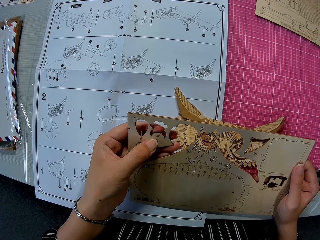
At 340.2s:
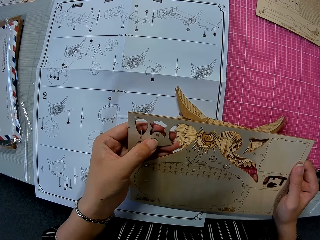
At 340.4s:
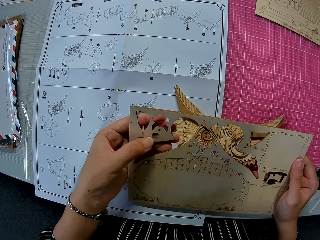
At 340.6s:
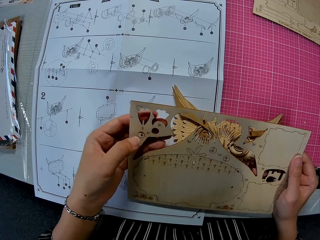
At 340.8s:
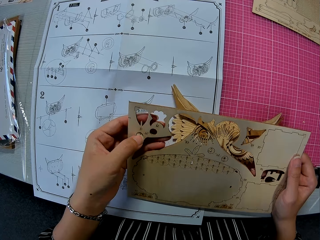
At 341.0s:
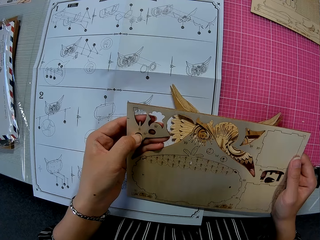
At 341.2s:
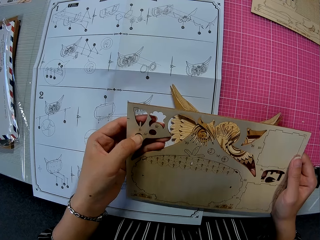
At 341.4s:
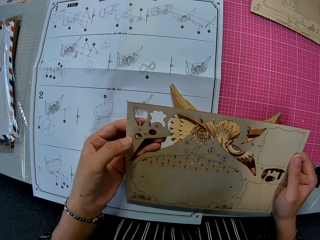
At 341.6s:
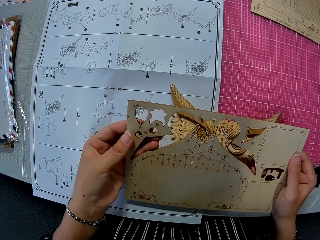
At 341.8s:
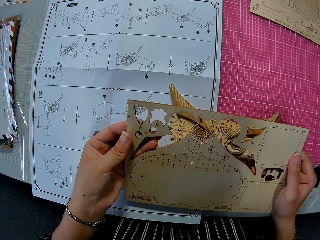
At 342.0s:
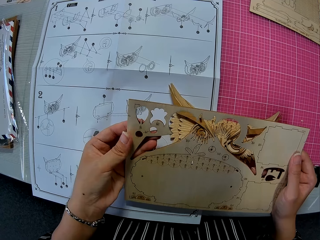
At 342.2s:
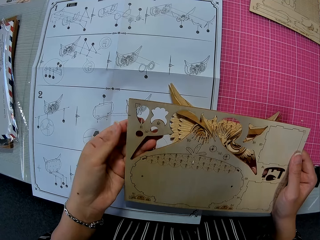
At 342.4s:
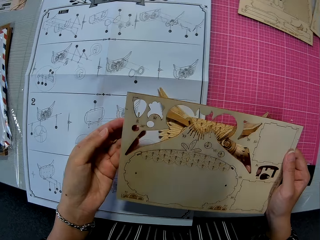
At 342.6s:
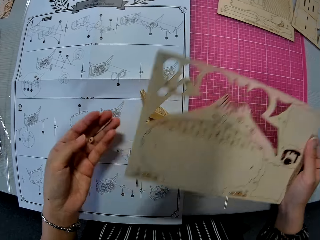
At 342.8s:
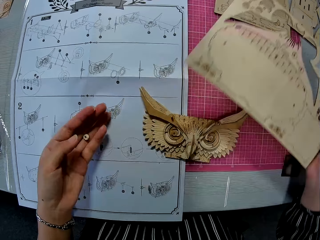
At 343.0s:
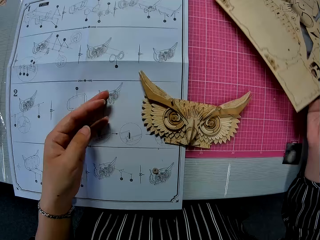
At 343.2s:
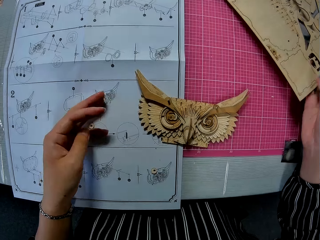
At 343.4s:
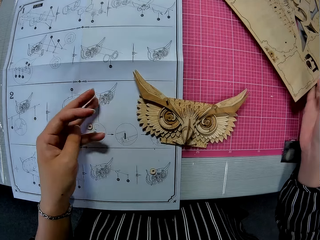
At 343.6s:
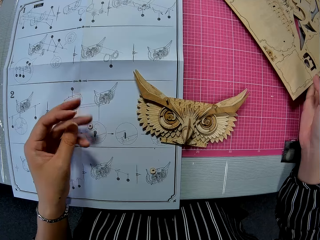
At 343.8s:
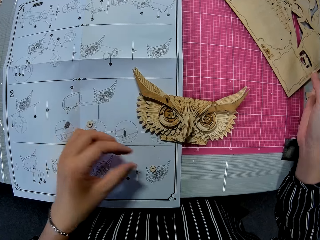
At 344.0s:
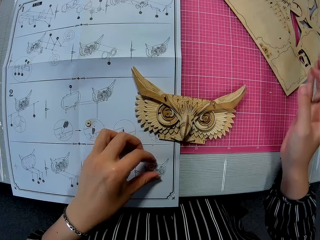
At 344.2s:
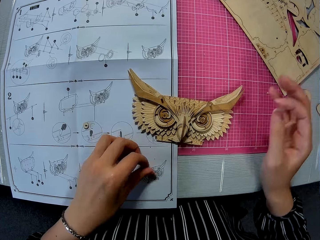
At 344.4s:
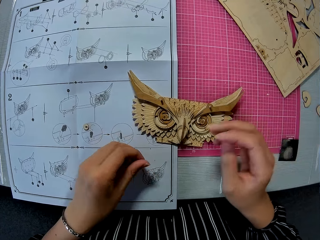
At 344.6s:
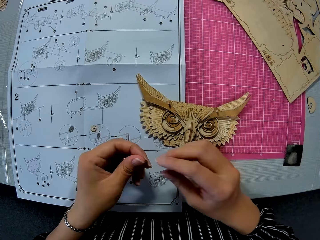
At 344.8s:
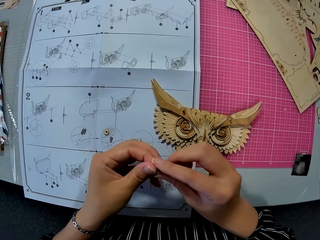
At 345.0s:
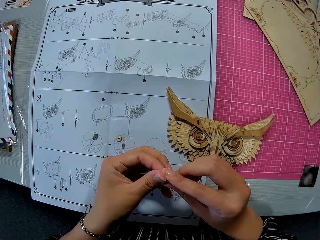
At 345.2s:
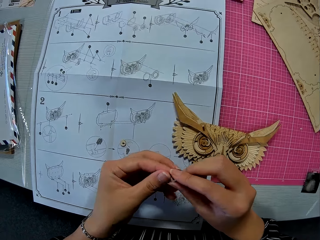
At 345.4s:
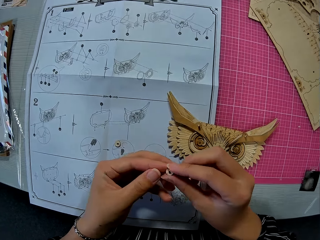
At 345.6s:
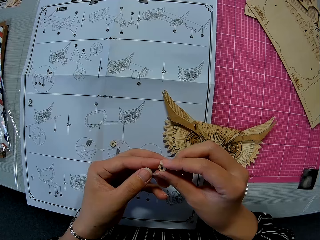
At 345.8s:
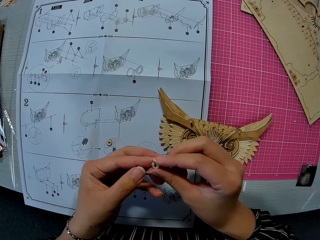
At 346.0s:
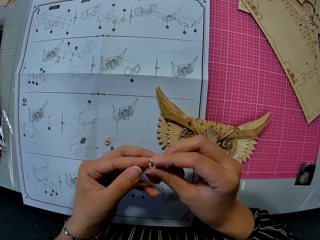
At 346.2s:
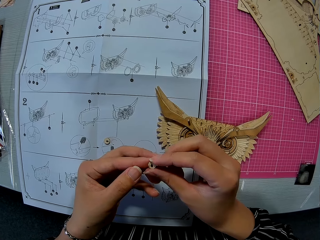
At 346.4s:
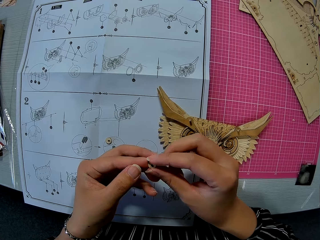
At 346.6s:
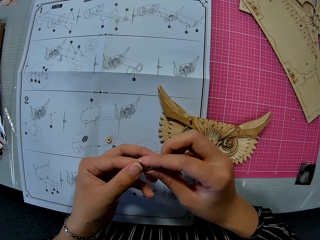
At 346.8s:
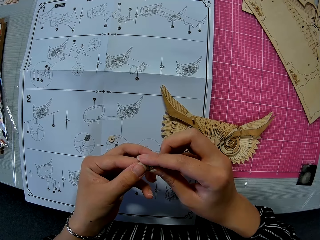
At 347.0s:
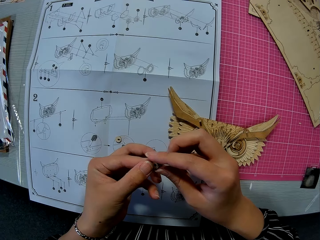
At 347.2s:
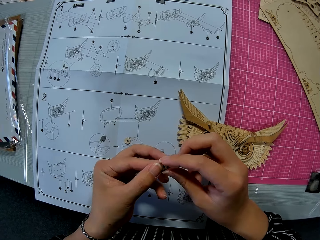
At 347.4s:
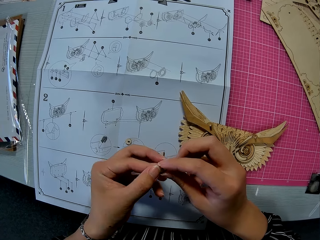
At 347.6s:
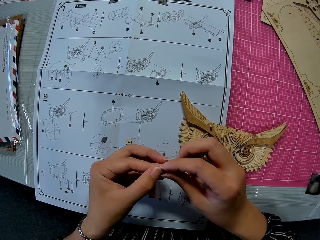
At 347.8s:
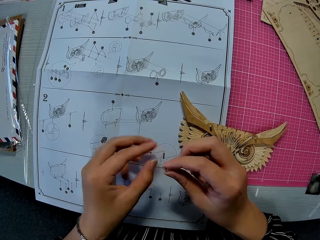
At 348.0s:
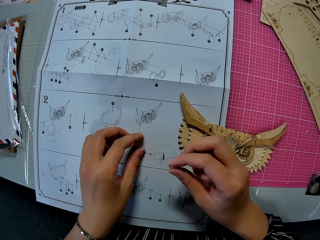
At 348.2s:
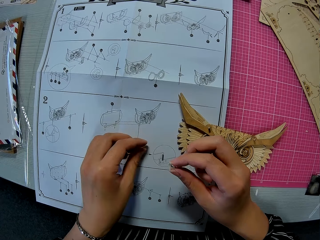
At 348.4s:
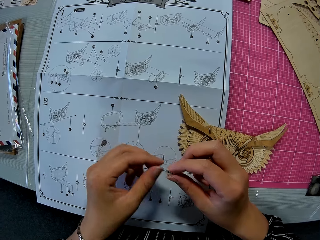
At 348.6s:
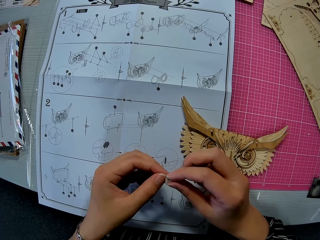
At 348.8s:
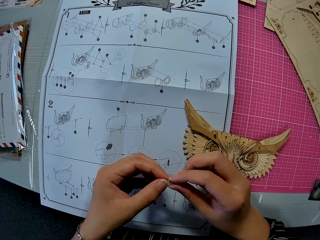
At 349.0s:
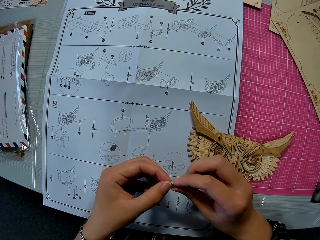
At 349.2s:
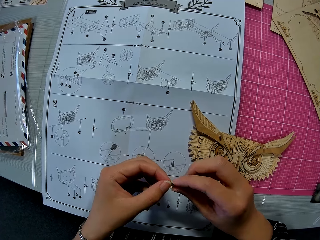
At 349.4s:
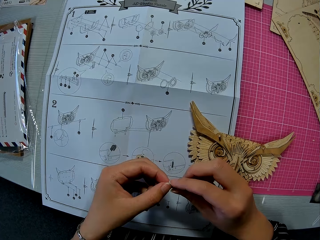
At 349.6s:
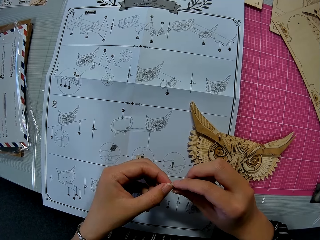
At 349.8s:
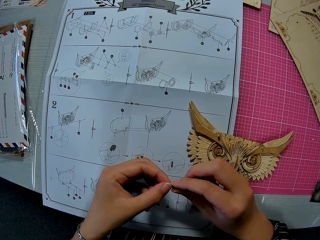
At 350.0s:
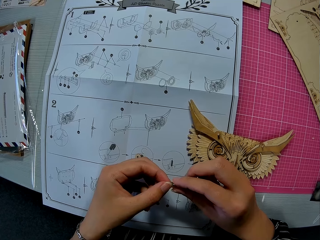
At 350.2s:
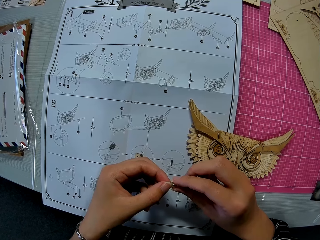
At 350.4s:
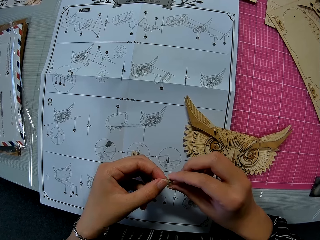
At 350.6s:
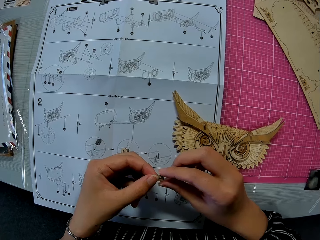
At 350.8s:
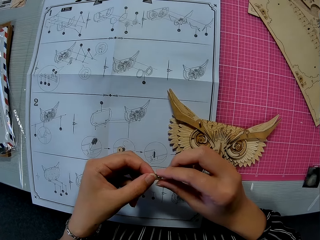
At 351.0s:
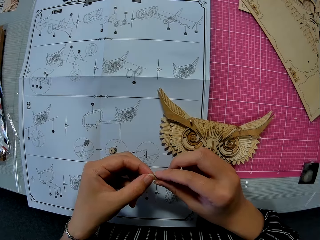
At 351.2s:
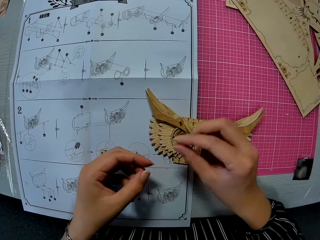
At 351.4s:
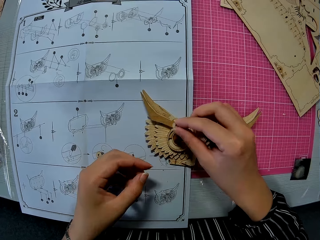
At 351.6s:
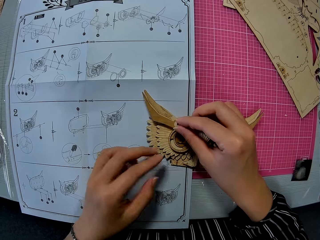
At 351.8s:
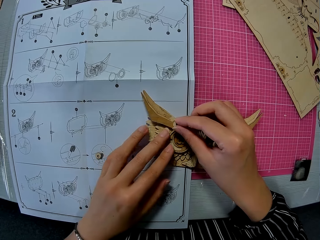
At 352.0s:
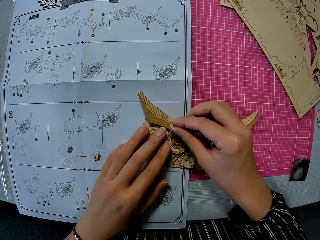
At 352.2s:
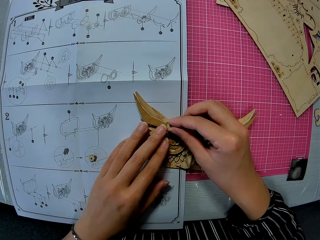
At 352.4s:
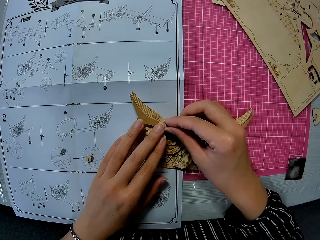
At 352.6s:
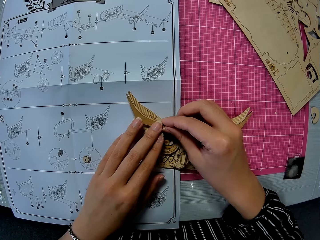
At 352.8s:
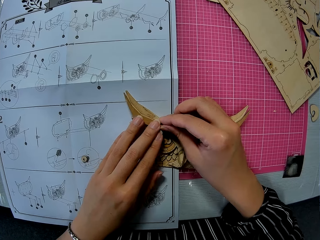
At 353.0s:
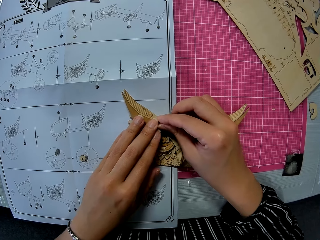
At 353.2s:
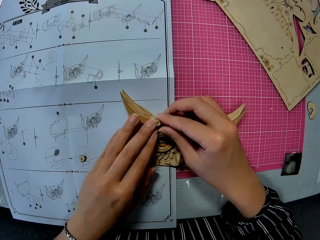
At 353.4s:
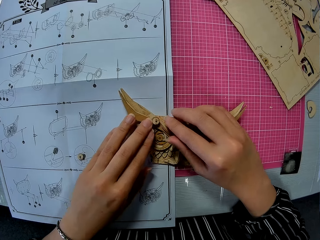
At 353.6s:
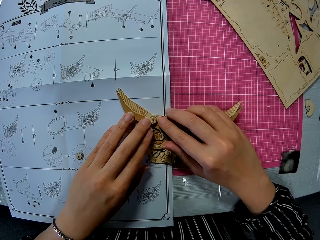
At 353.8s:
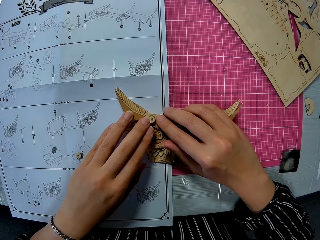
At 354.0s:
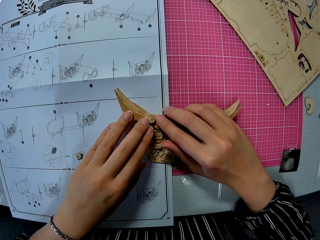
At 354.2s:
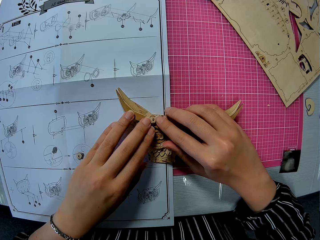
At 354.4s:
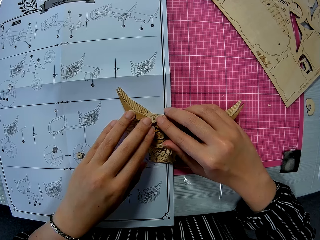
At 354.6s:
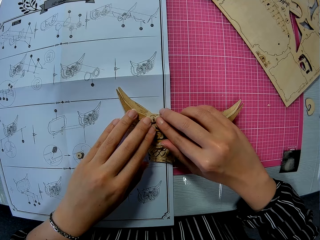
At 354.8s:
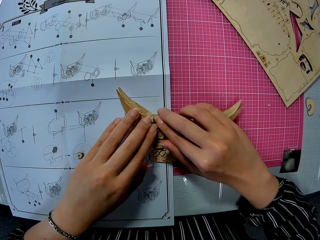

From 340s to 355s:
The camera wearer drops the cardboard. They put the wooden craft shapes on the desk. They pick up a shape from the desk. They hold the shape. They fix the shapes on the owl storage box.

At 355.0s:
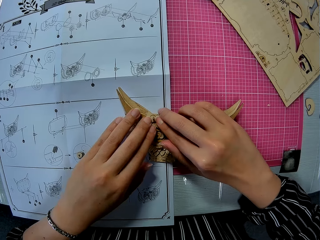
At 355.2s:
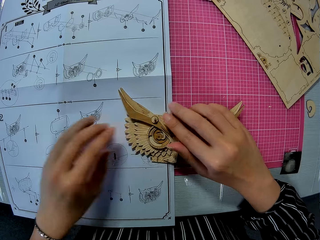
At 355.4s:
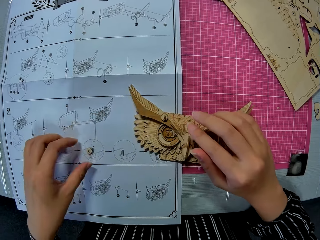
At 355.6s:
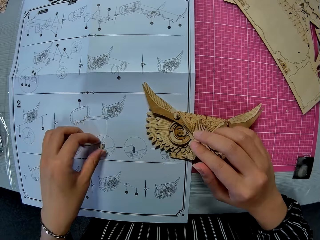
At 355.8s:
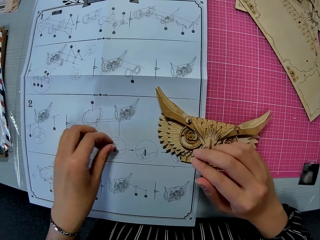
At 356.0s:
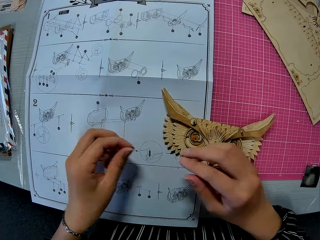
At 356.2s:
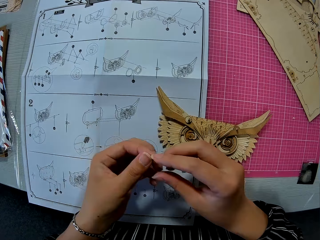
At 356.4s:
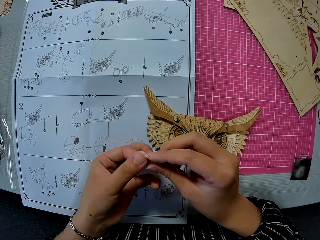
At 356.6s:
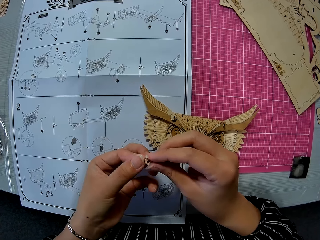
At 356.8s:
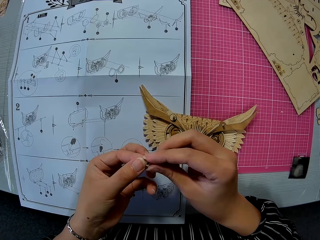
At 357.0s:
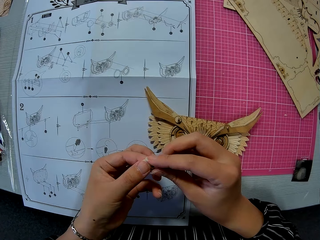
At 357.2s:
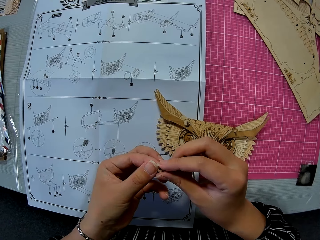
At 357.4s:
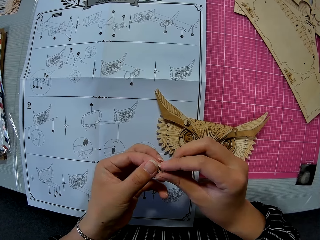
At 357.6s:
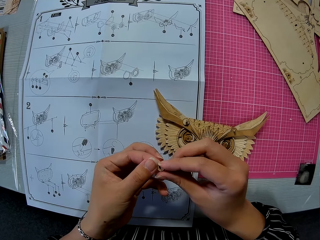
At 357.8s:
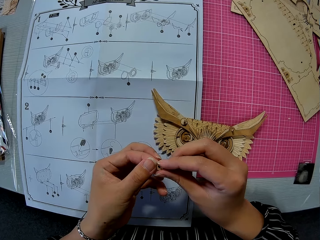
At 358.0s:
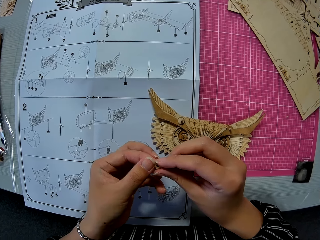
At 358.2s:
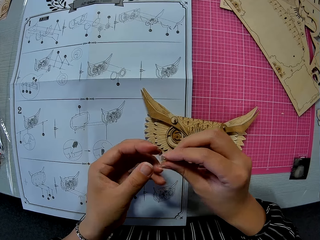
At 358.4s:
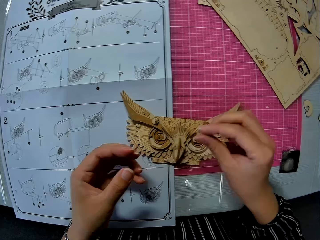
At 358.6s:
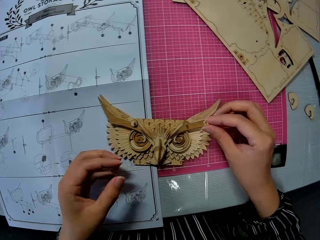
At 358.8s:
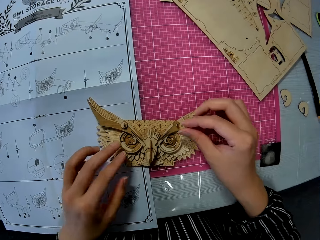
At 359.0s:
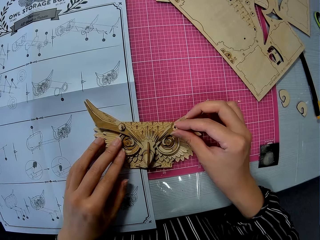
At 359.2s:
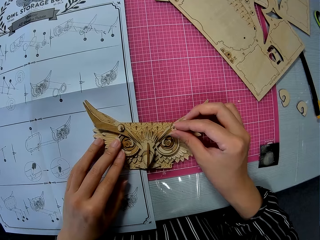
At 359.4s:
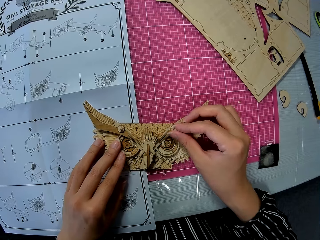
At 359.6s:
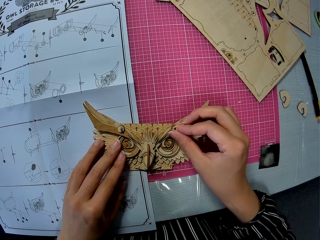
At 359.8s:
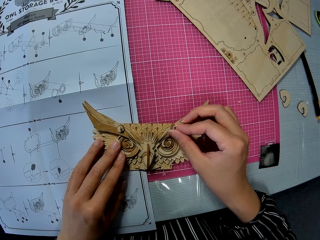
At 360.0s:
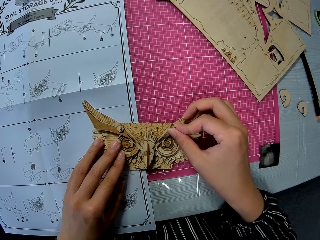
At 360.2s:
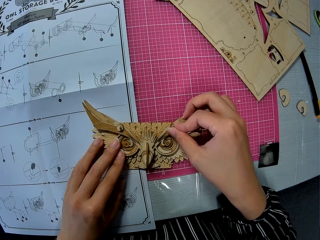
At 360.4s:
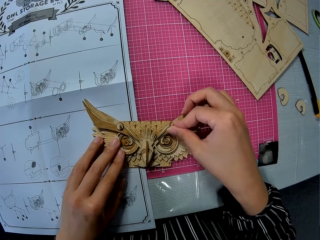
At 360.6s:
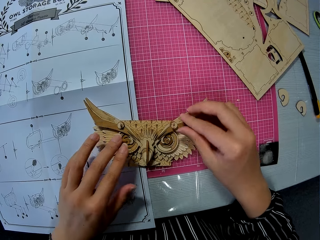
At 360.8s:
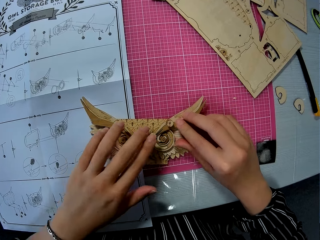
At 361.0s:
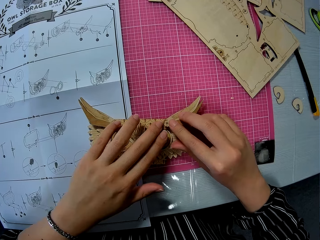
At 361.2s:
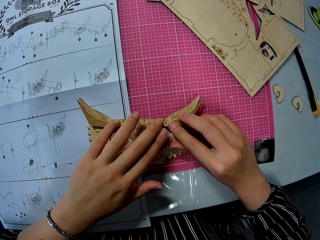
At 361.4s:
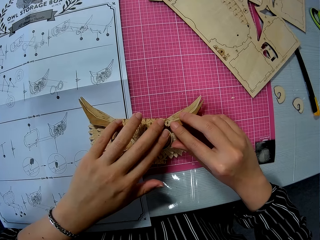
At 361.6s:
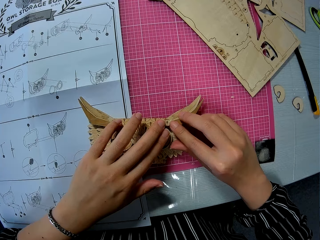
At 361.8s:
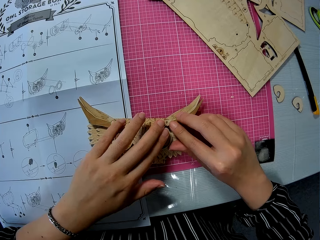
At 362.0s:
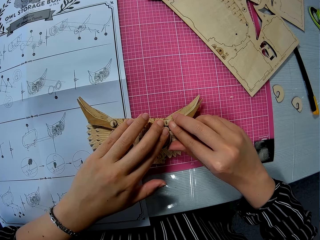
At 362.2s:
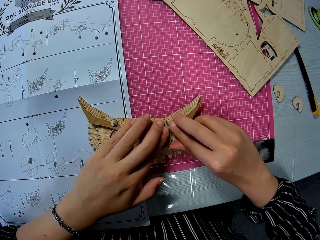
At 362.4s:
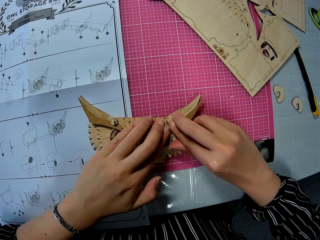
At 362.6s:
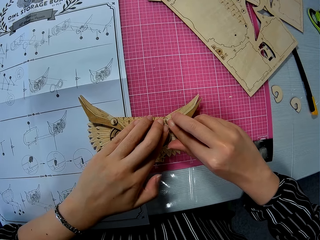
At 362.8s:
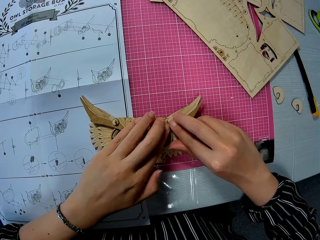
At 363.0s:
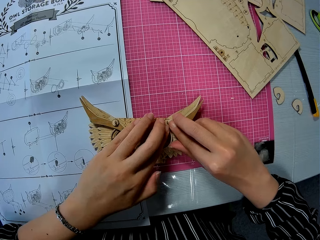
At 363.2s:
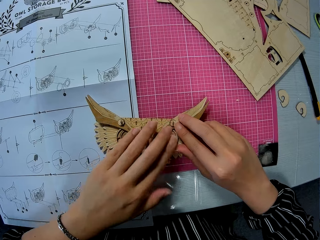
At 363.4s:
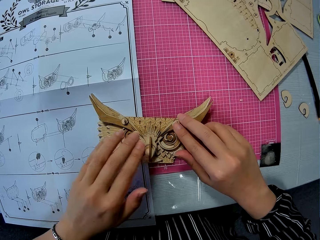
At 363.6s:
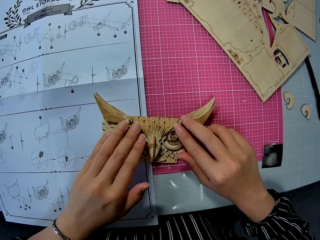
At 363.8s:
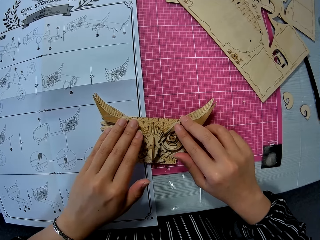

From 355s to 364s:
The camera wearer picks up a round piece or shape on the blueprint. They hold the shape. They fix the shapes on the owl storage box.
